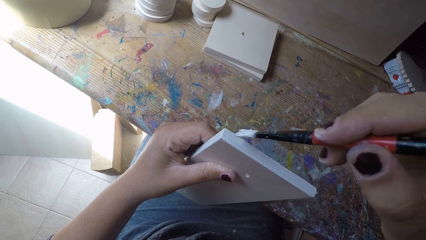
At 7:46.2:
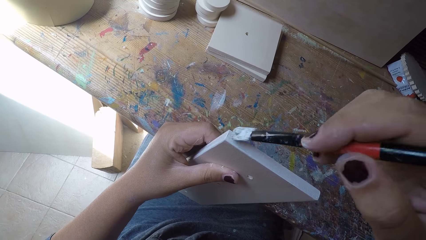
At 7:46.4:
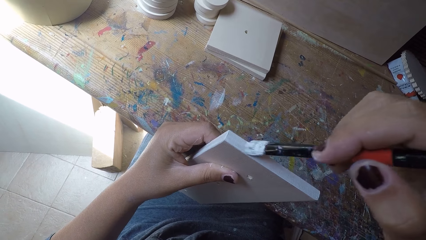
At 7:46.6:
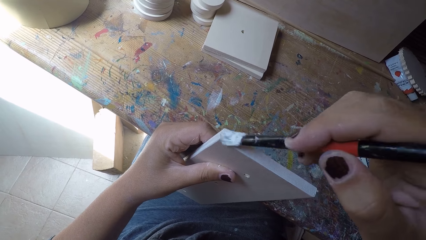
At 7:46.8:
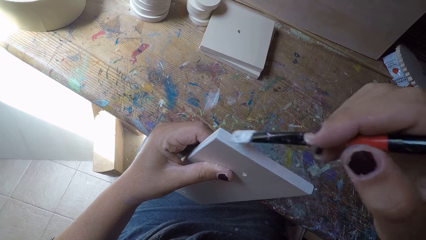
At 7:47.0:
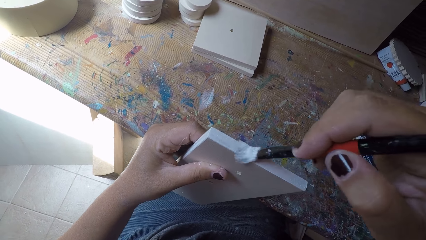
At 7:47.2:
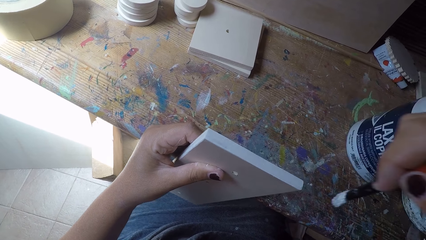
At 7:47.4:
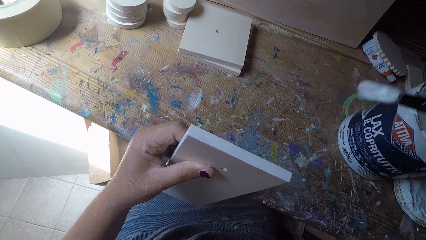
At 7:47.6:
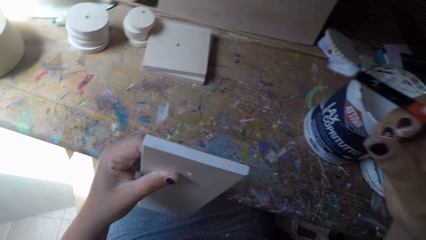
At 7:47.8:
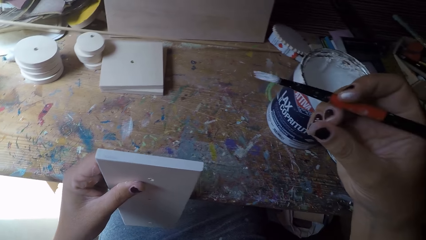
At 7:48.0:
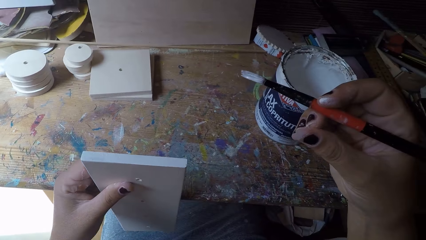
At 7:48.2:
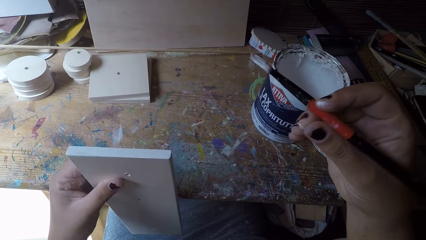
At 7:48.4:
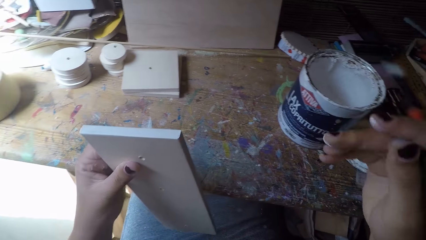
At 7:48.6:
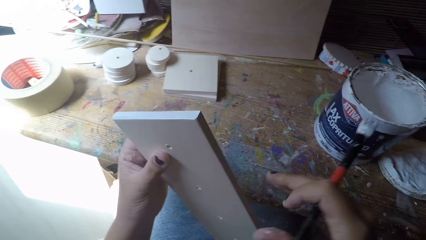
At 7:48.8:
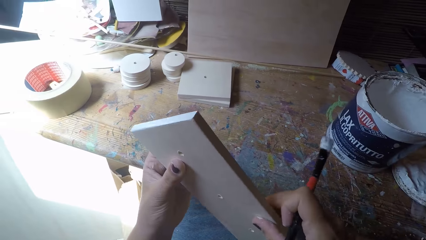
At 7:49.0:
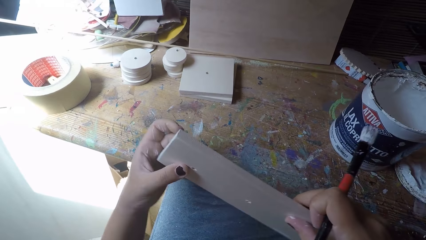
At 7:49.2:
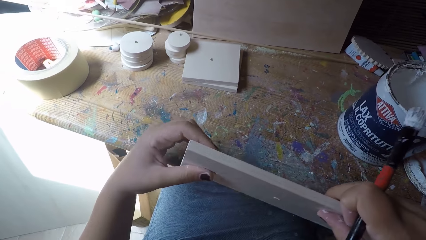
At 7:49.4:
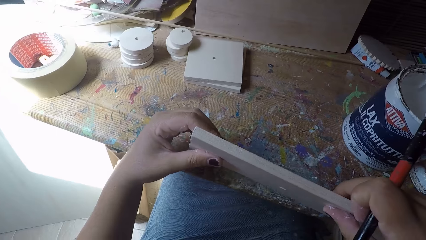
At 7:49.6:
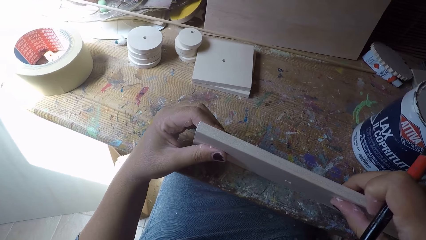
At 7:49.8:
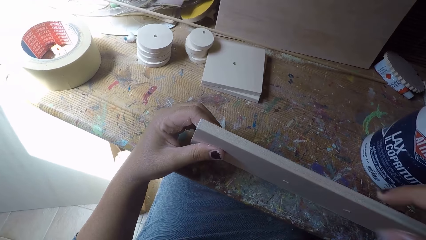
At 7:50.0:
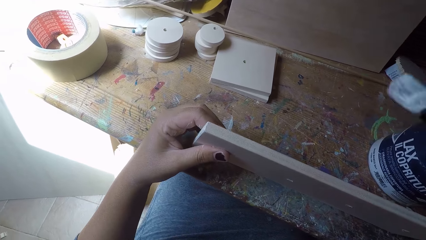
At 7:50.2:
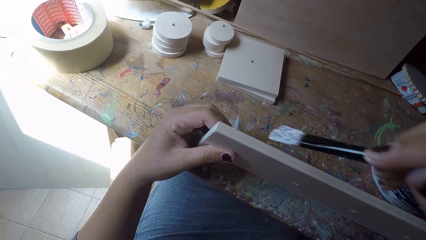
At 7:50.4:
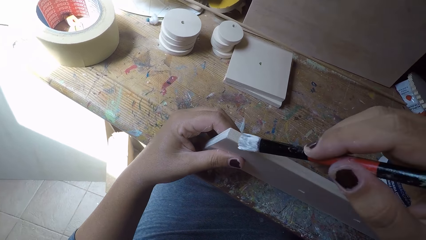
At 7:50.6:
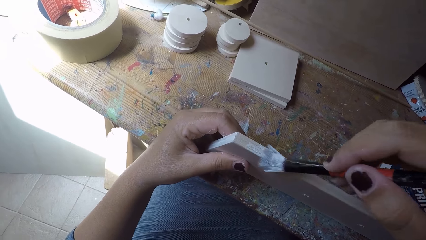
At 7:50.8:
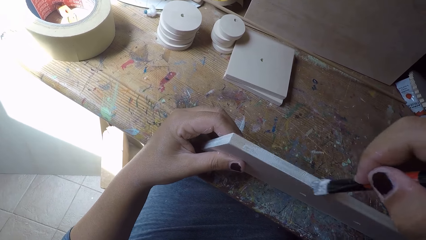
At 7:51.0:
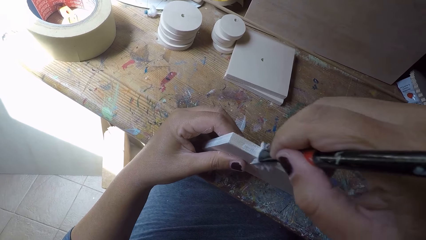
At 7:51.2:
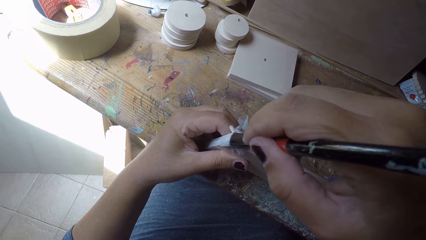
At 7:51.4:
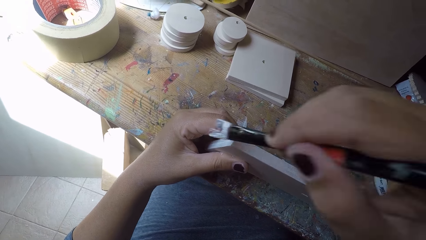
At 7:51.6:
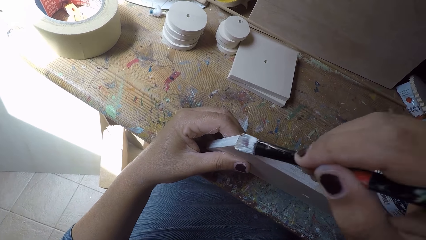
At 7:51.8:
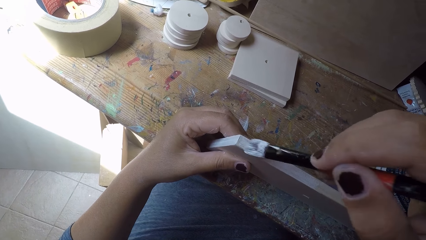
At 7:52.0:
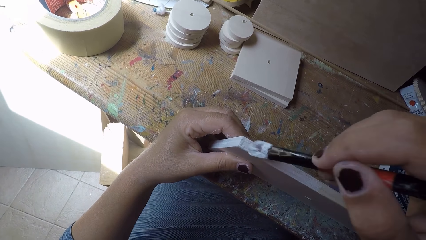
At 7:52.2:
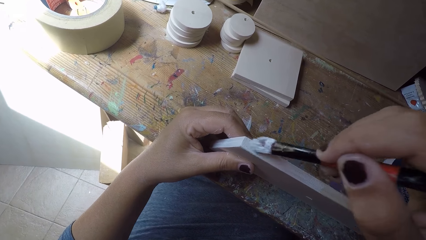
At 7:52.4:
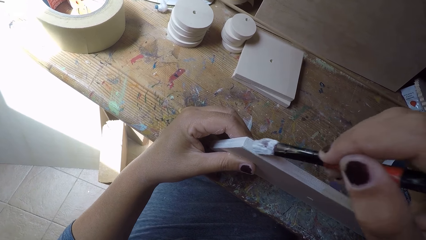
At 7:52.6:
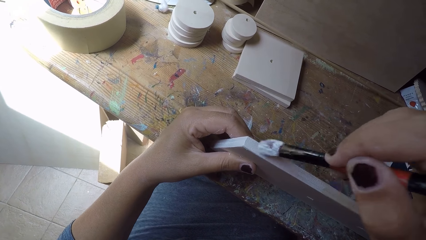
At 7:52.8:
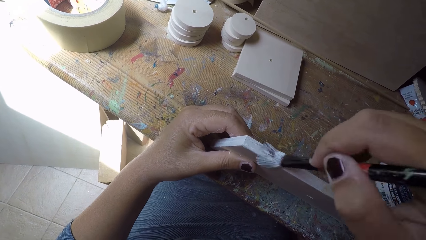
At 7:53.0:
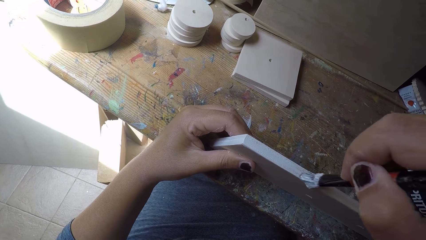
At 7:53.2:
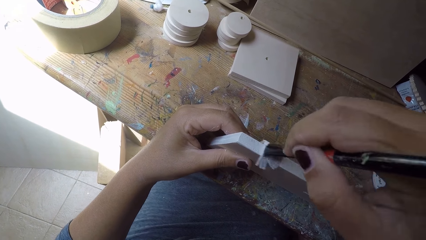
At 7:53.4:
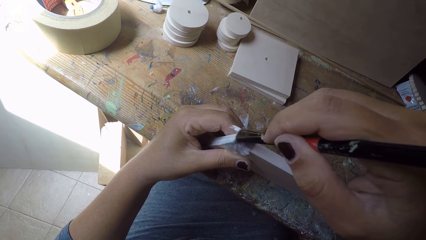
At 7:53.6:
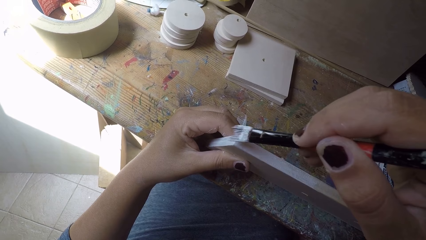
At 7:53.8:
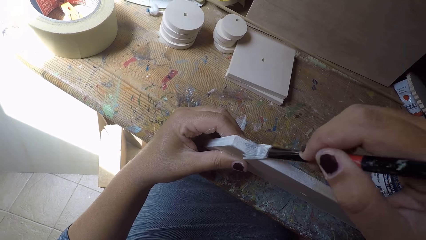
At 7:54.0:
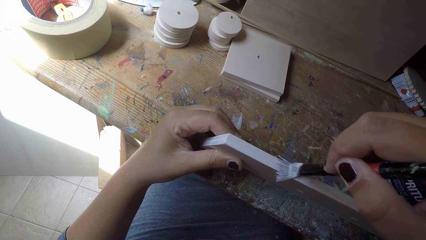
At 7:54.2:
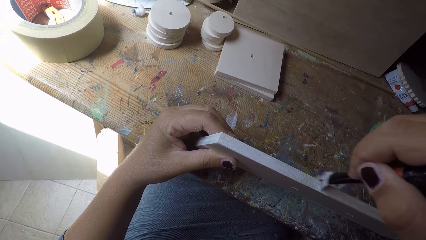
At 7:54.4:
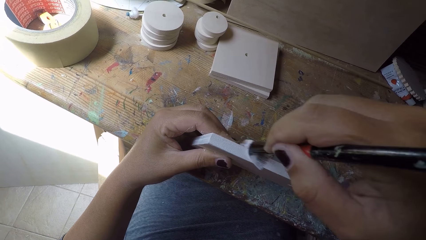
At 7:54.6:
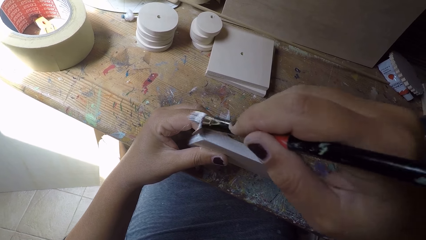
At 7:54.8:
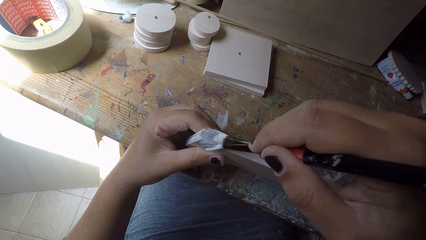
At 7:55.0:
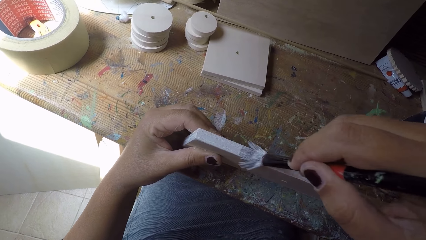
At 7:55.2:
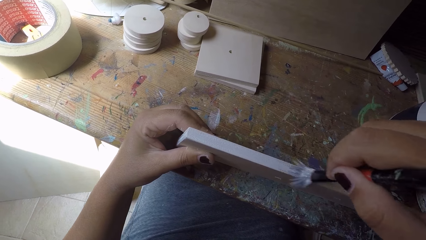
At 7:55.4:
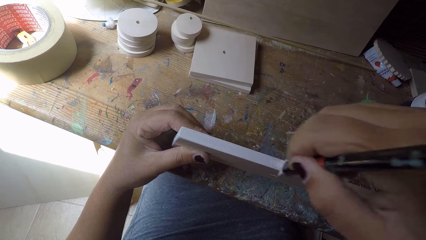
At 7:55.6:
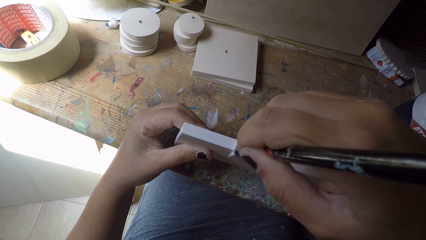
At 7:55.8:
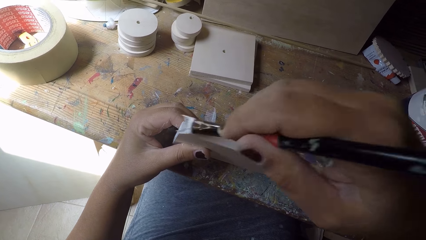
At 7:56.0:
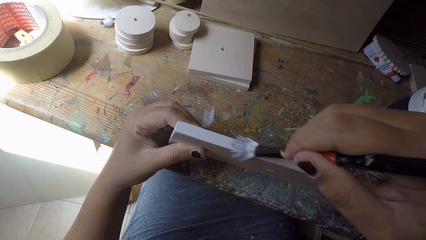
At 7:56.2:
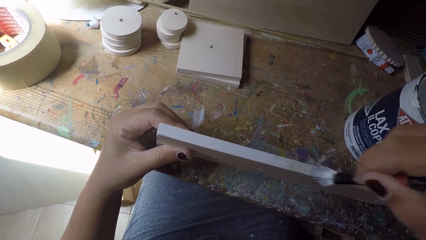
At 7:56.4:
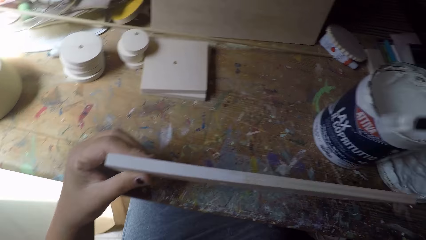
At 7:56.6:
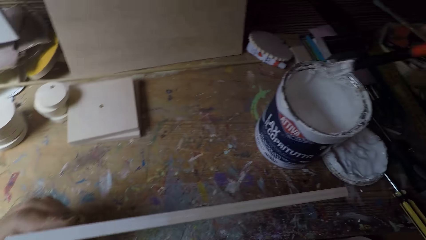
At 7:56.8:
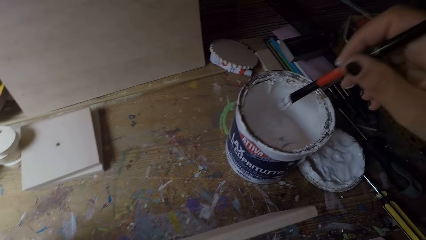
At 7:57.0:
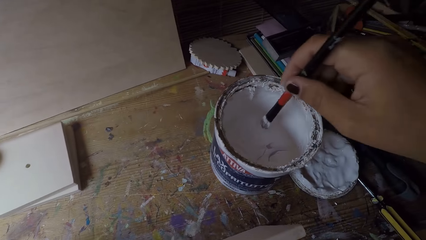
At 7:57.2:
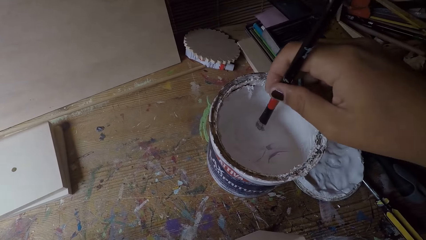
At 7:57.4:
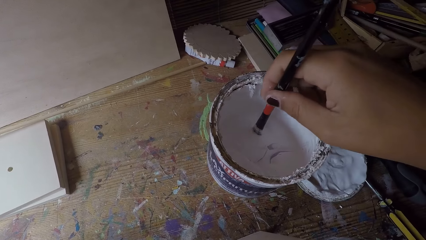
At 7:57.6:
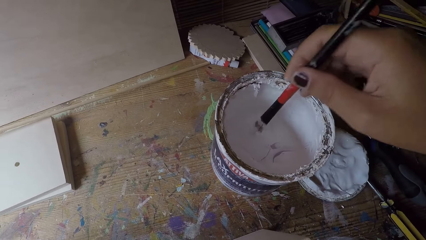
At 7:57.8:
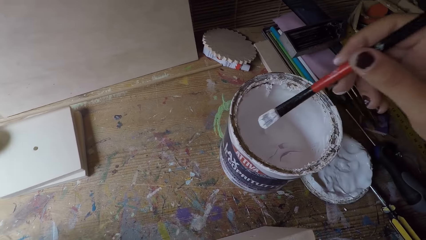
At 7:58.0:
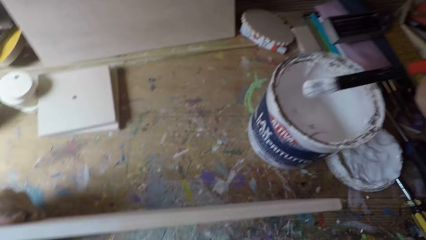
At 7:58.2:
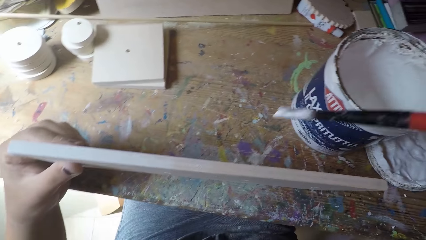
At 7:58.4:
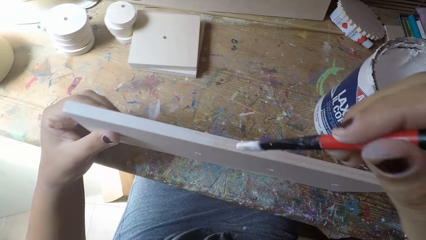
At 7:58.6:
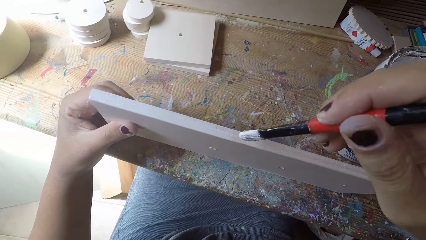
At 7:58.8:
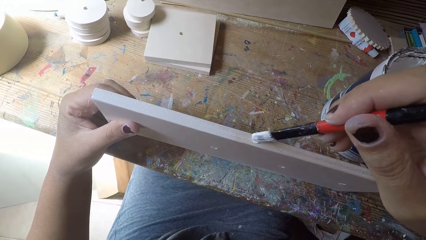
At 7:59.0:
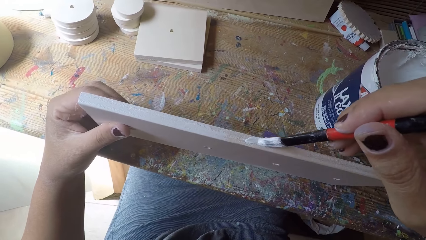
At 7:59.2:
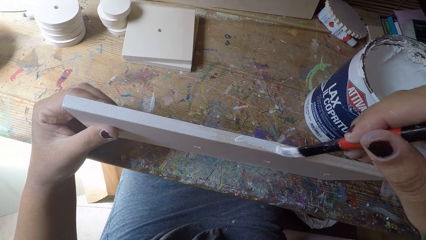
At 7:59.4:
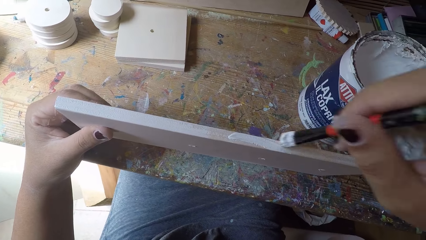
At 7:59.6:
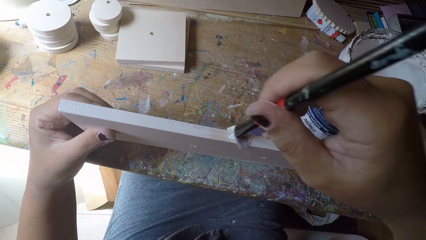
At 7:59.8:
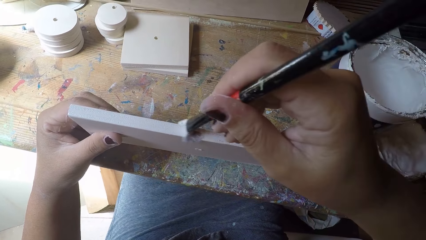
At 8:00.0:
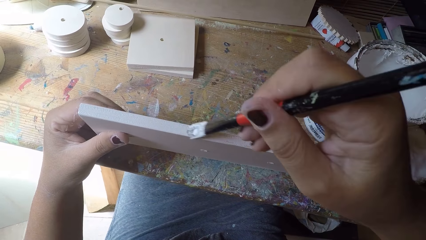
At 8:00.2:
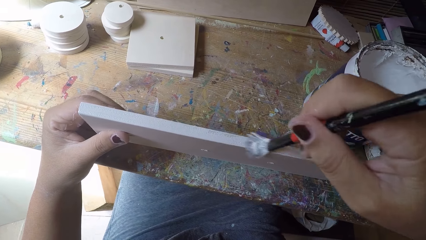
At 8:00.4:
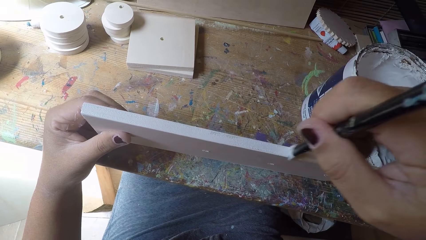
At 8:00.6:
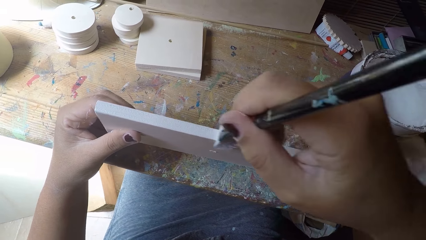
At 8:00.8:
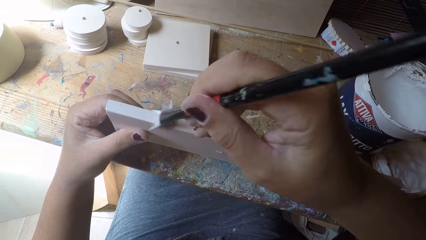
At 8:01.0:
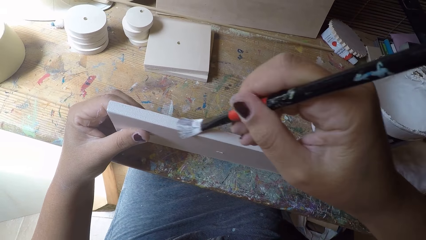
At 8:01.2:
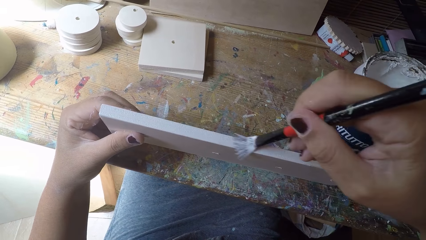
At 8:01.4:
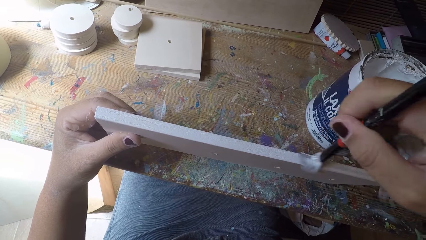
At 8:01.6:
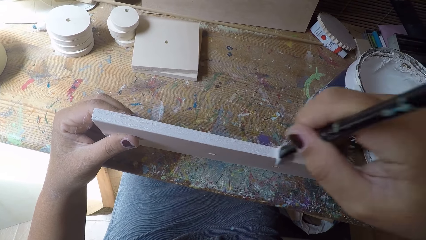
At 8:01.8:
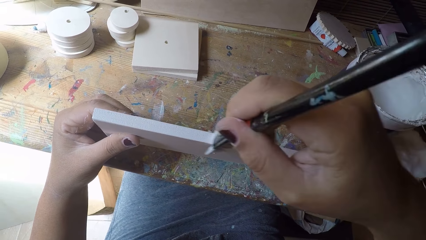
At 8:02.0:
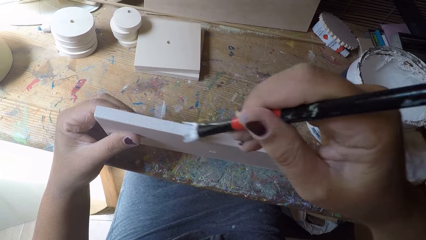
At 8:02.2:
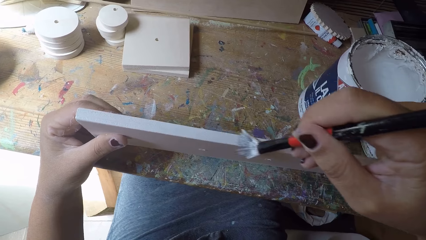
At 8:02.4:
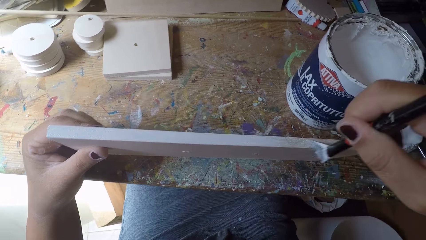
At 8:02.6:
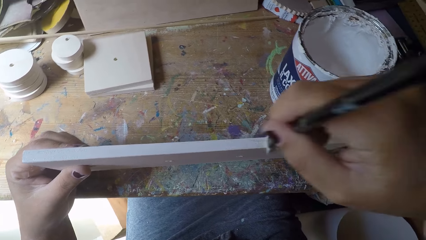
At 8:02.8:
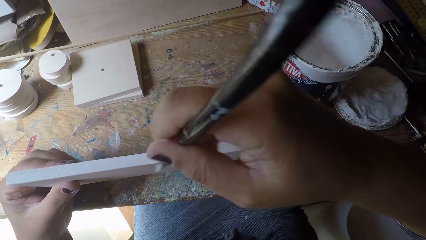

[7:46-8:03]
The camera wearer paints the wooden plank with the paintbrush in his right hand. He holds the wooden plank with his right hand. He adjusts the wood board. He turns the wooden plank to another side with his right hand. He paints the wooden plank with the paintbrush in his right hand. He dips the paintbrush in his right hand into the paint can. He paints the wooden plank with the paintbrush in his right hand.
